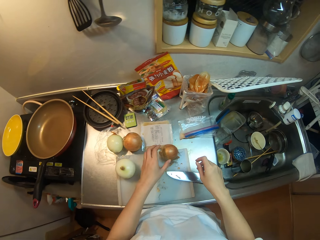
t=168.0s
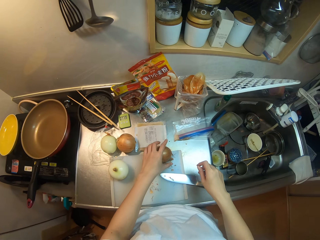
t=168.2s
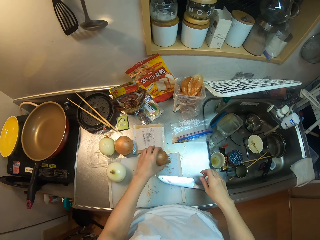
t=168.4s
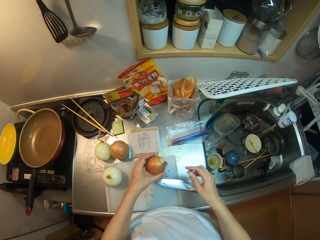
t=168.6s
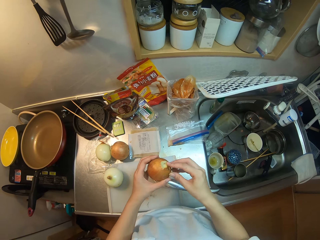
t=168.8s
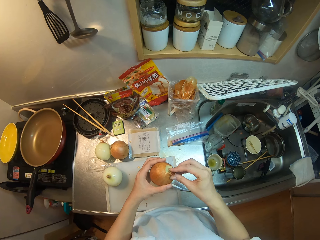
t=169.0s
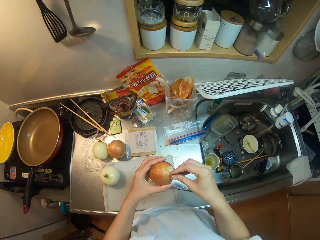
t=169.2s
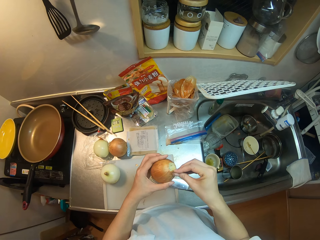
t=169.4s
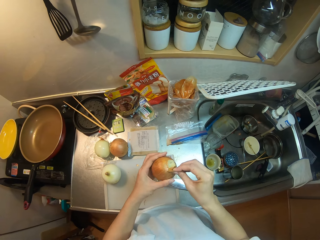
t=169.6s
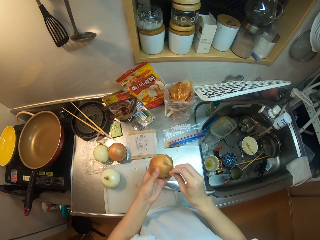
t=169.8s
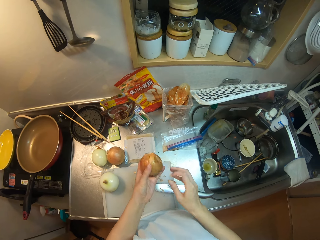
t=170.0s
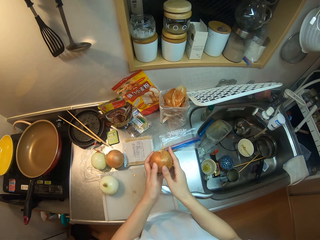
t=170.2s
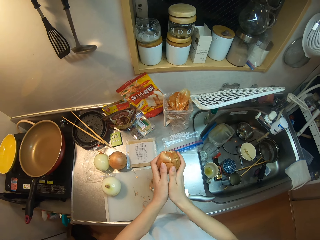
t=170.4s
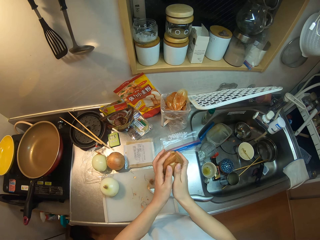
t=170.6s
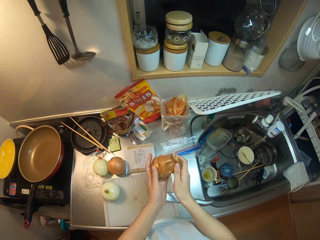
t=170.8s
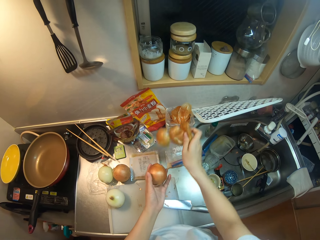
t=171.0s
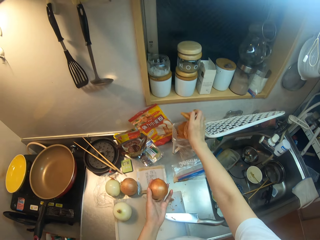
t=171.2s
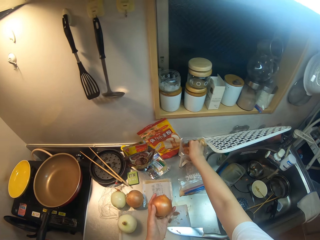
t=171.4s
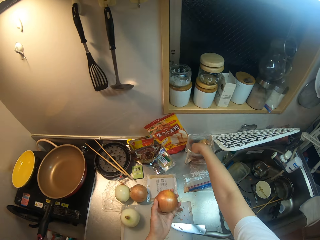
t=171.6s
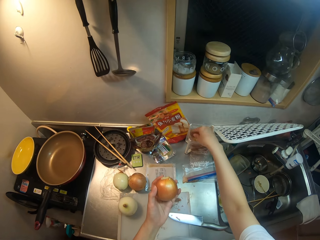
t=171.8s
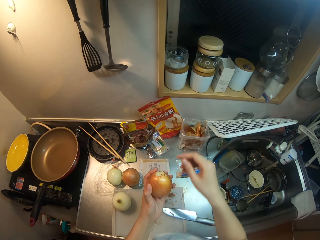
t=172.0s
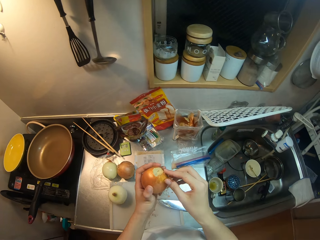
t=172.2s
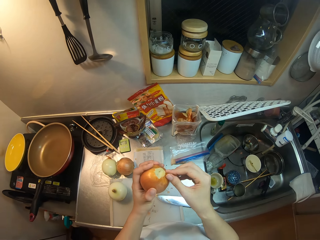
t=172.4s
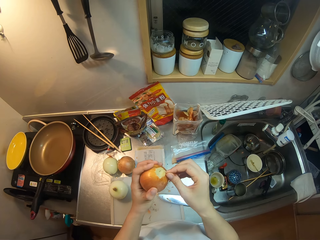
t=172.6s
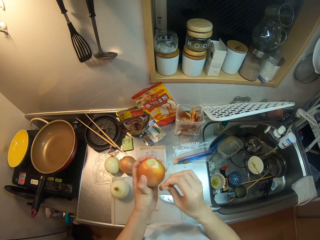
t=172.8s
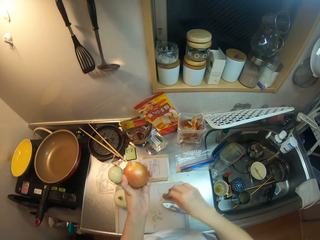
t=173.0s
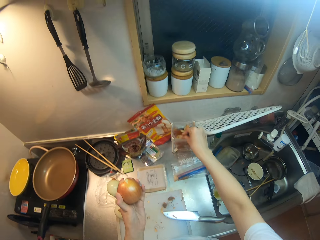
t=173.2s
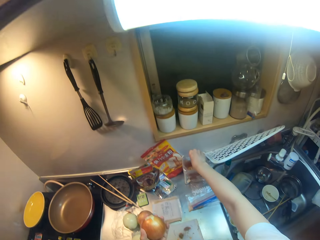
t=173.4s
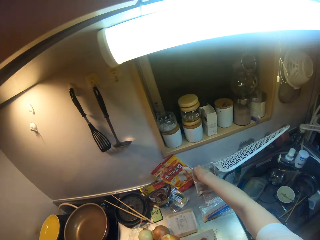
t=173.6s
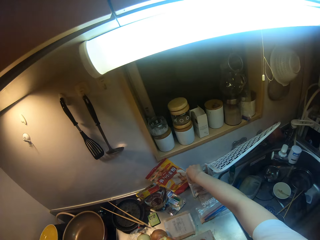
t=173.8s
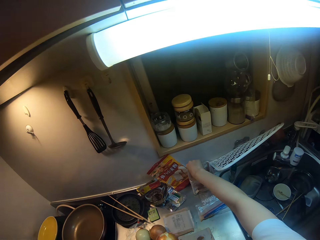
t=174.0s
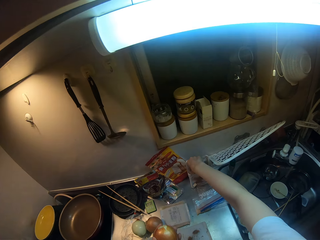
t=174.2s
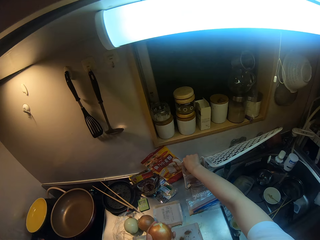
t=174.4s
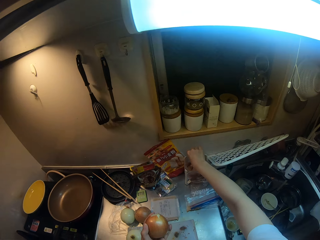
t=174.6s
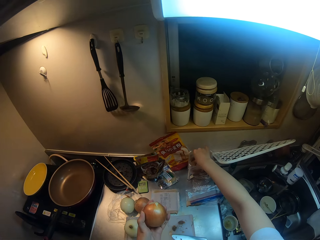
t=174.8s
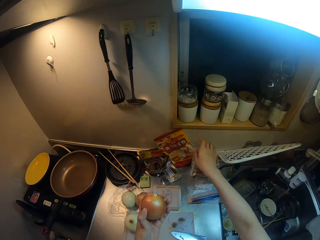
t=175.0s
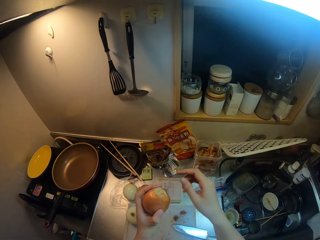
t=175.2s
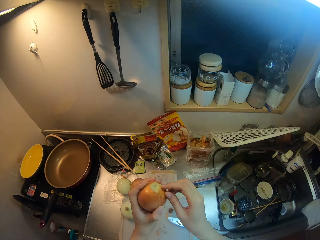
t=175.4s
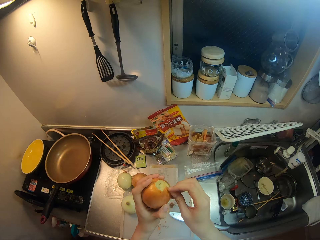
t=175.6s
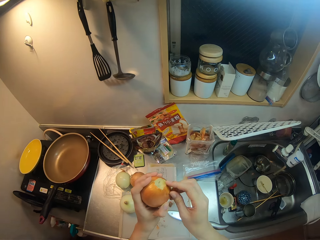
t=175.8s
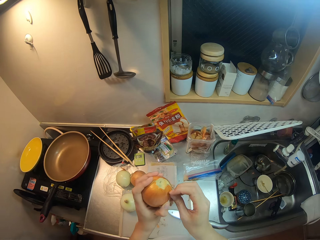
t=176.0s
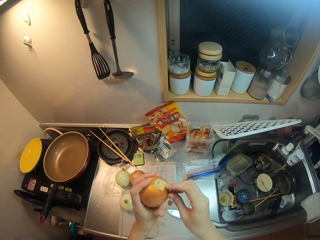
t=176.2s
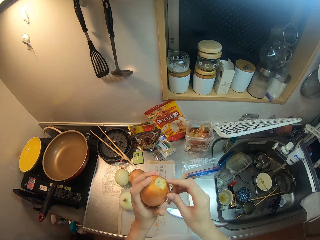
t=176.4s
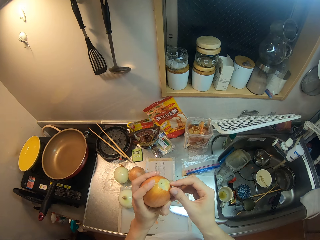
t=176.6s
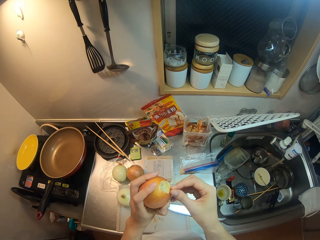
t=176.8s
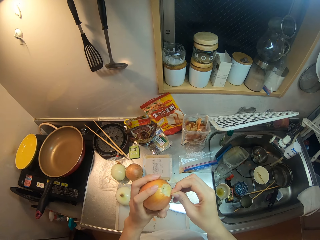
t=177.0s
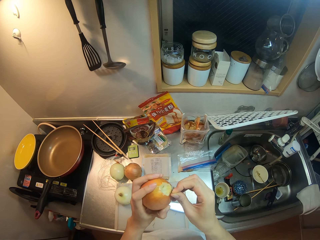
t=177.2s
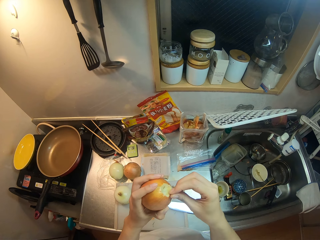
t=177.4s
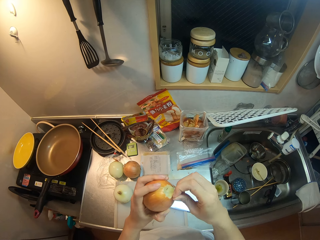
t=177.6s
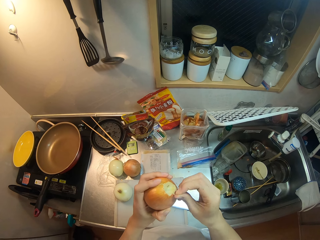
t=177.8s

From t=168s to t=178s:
The camera wearer picks an onion from the top of the cutting board. She peels the onion with her hand. She puts the onion peels in the polythene paper. She peels the onion with her hand.

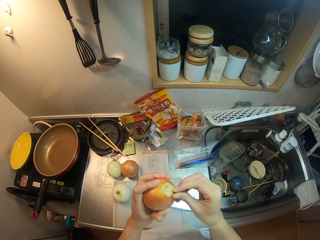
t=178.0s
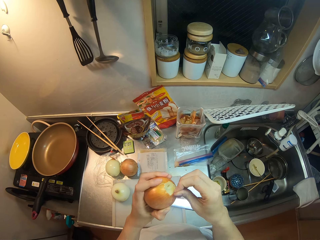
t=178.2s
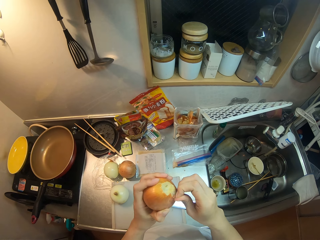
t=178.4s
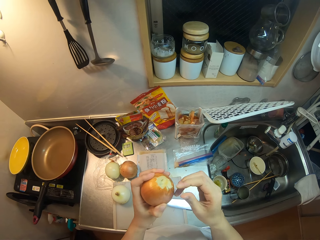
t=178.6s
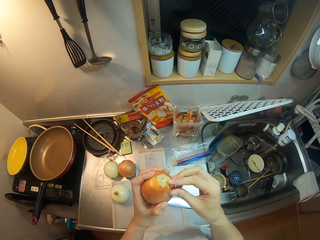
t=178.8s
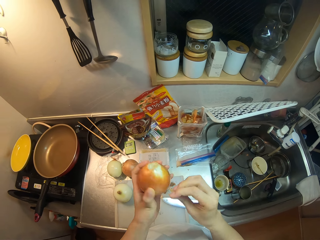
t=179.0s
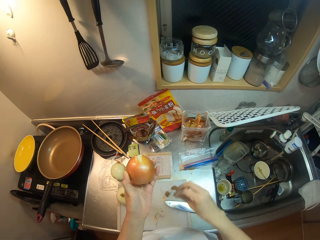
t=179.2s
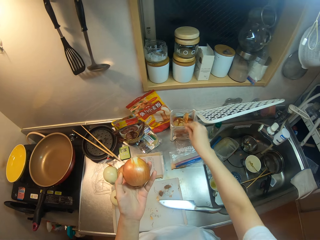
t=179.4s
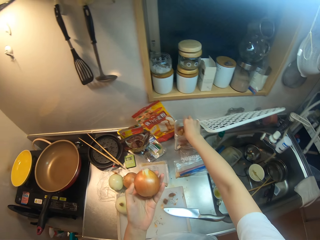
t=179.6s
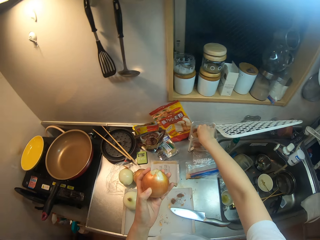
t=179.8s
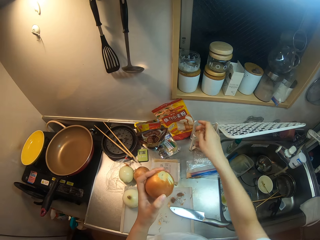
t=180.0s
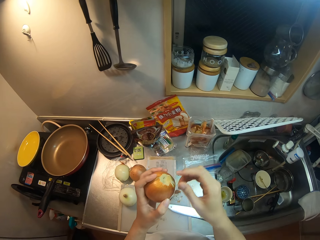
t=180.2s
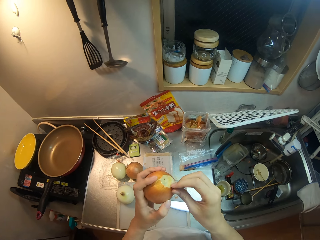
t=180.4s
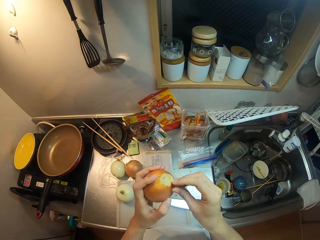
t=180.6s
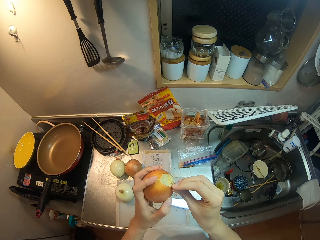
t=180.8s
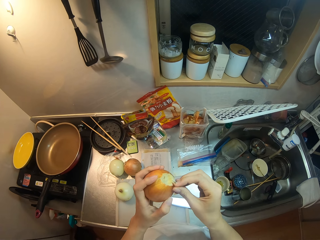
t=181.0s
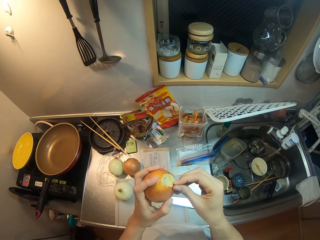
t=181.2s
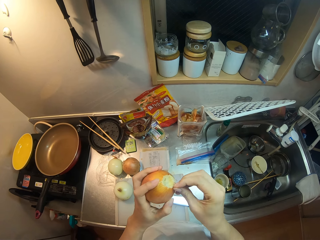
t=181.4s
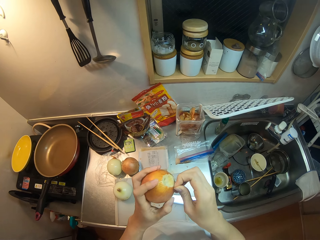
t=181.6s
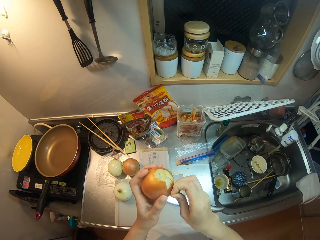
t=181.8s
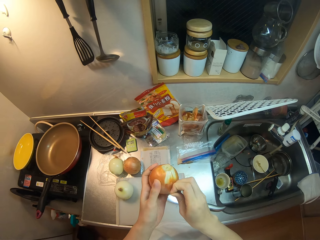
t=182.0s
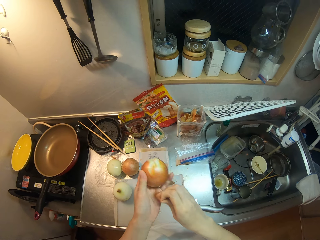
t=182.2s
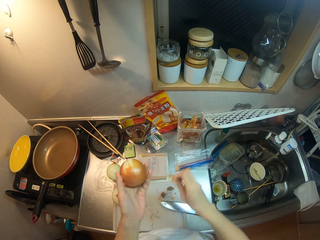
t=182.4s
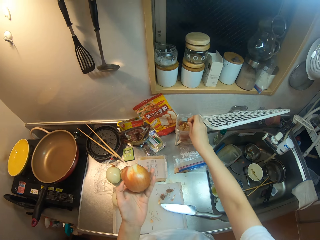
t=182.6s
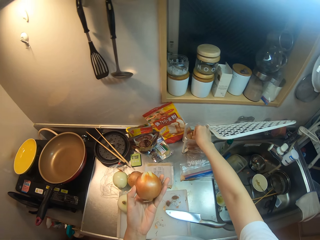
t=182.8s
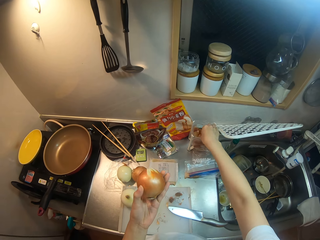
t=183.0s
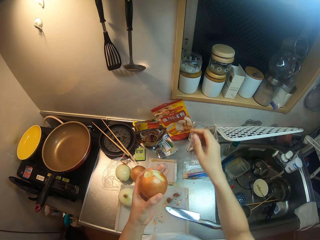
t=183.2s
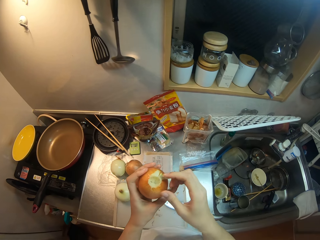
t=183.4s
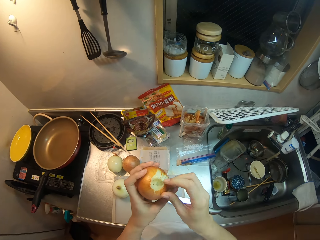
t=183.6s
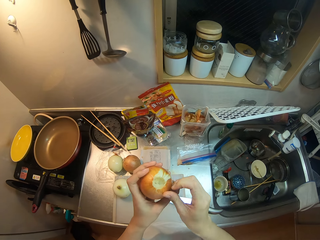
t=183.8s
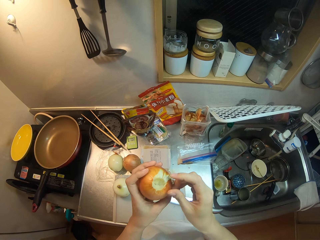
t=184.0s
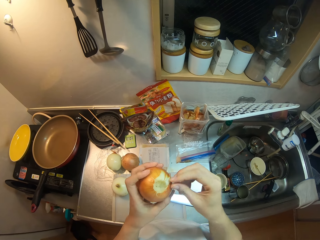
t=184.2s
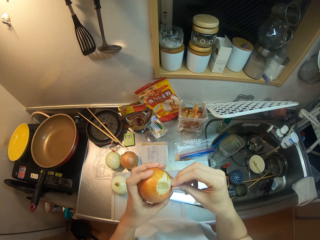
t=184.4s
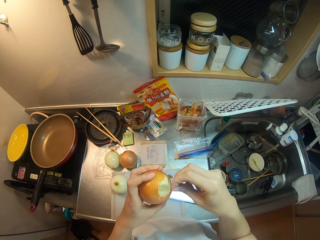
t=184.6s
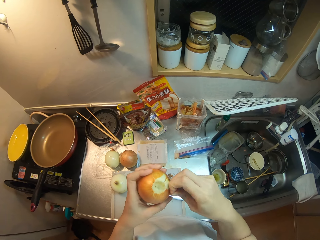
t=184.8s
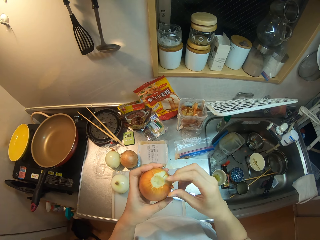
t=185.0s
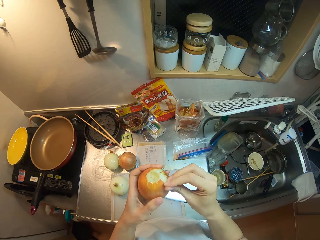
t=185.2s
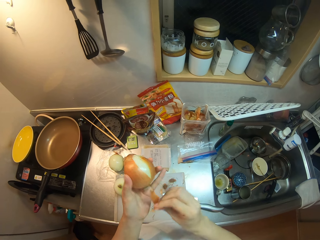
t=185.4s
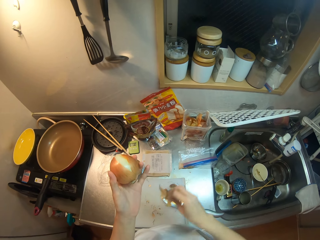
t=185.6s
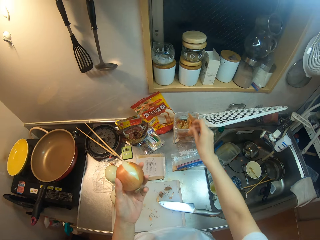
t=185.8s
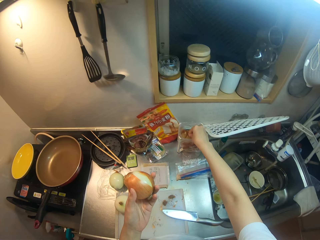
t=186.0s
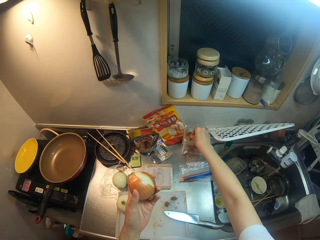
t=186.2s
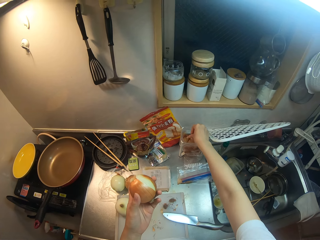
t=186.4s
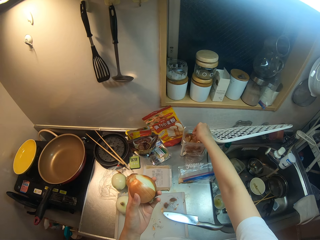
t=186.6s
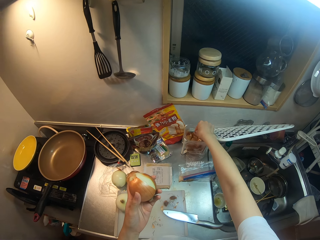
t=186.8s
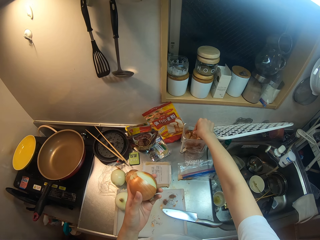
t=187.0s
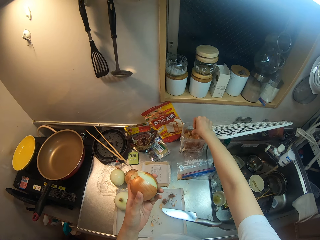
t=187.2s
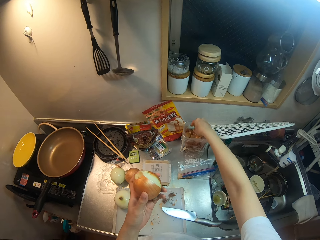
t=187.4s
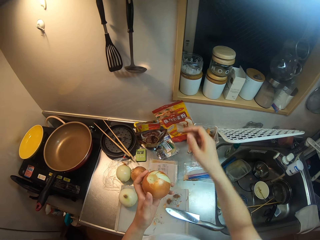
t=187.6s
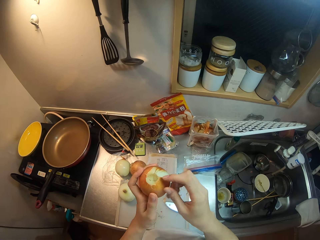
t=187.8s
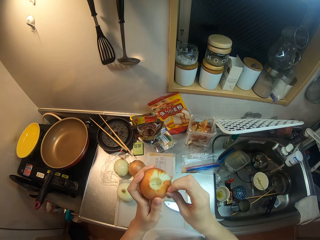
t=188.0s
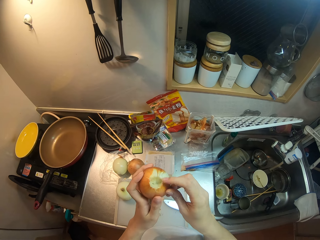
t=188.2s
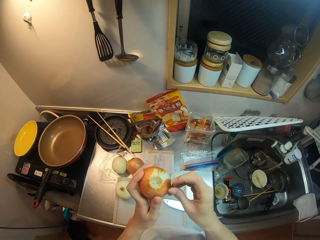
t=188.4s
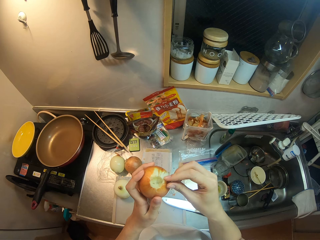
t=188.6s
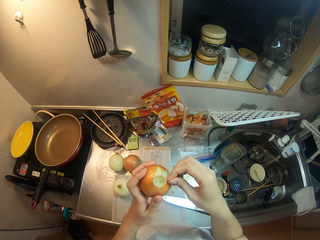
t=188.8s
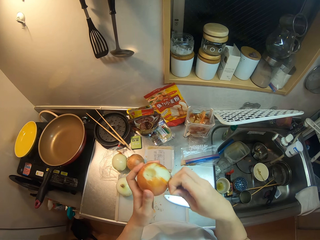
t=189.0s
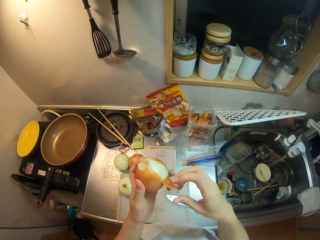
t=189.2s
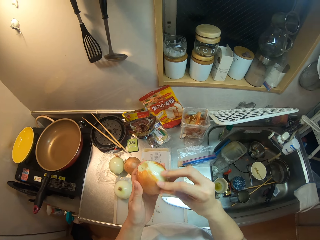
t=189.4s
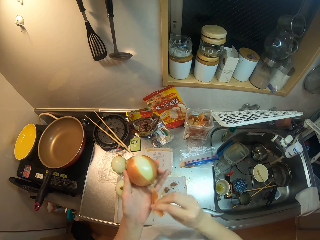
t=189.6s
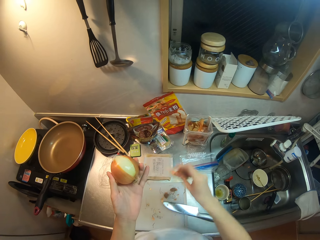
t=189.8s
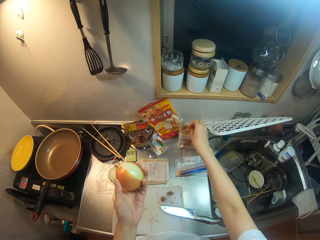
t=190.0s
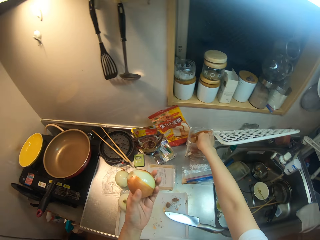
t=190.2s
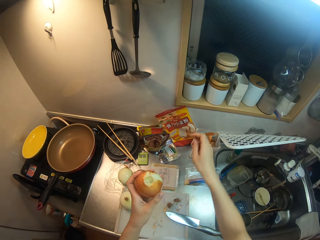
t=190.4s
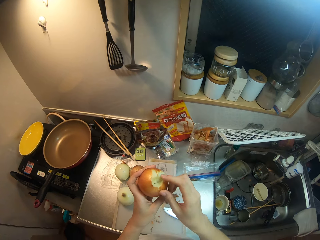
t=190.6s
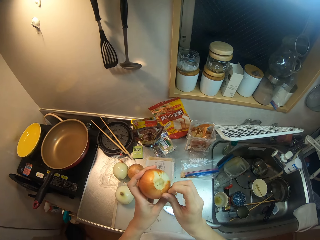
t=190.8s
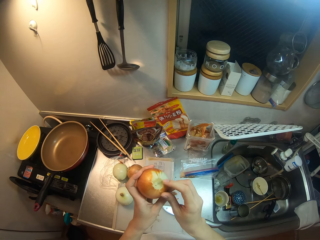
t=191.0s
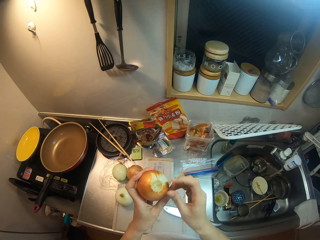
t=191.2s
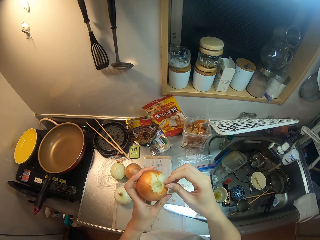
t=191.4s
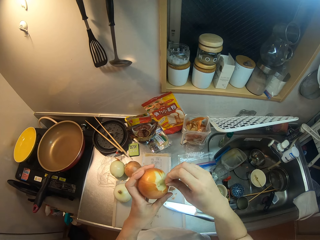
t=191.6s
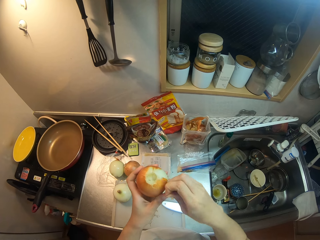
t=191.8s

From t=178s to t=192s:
The camera wearer puts the onion peels in the polythene paper. She peels the onion. She puts the dirt in a bag. She peels the onion with her hand. She puts the dirt in the bag. She peels the onion with her hand. She puts the onion peels in the polythene paper.
